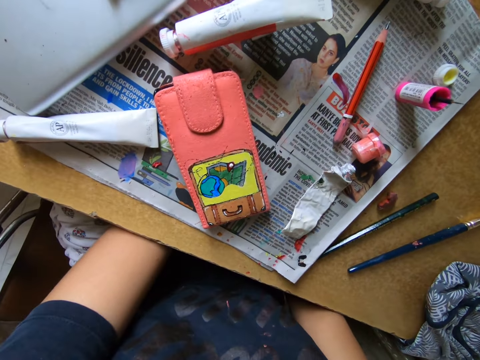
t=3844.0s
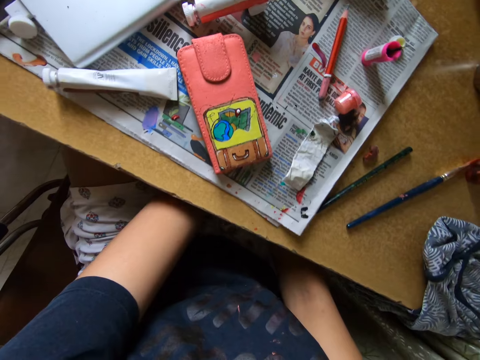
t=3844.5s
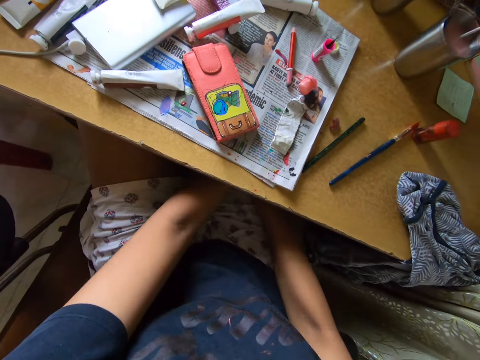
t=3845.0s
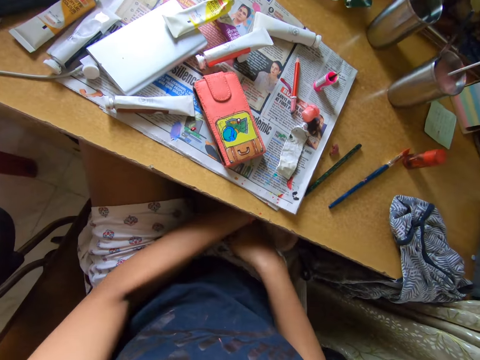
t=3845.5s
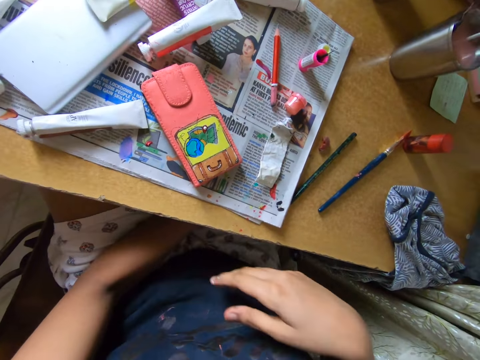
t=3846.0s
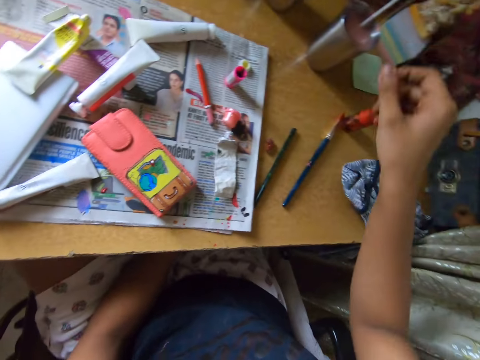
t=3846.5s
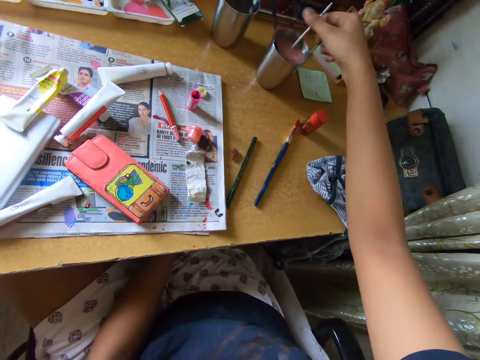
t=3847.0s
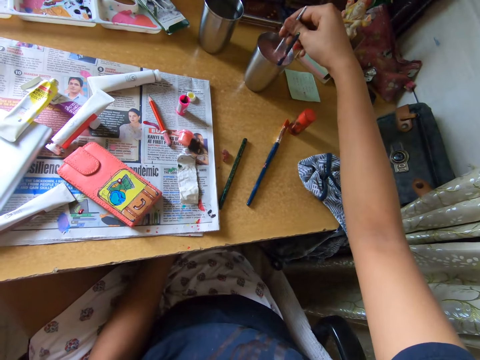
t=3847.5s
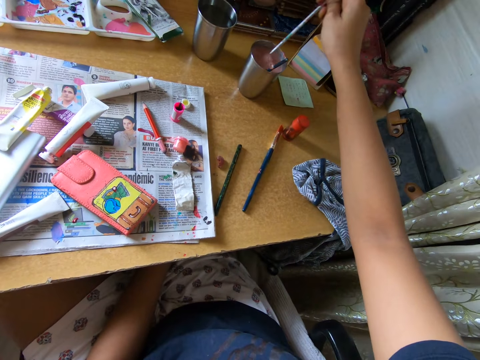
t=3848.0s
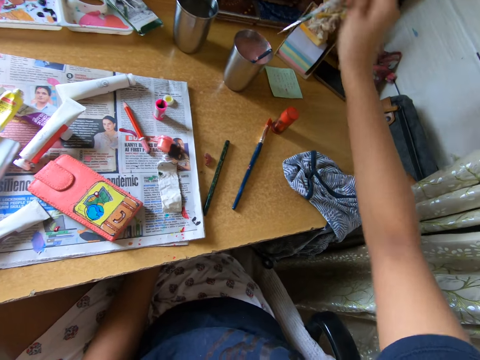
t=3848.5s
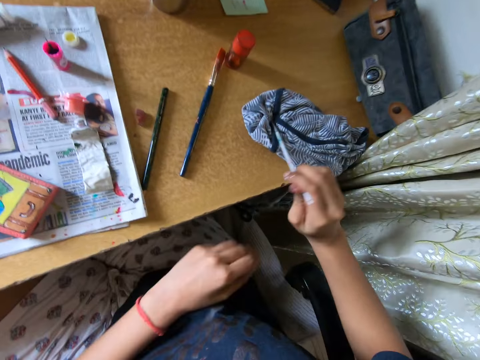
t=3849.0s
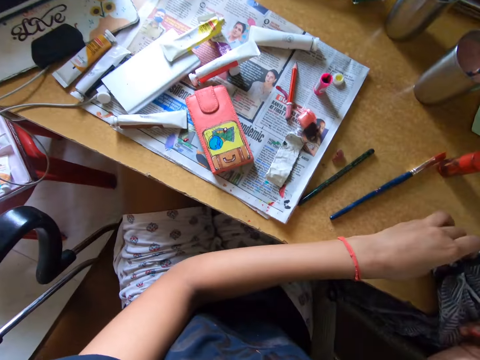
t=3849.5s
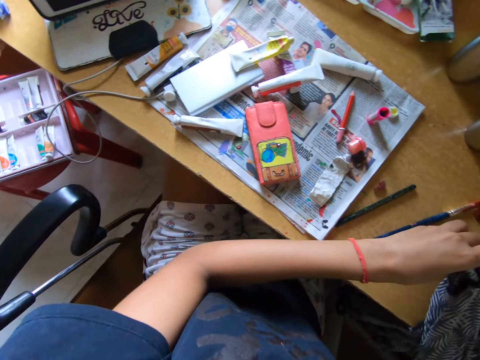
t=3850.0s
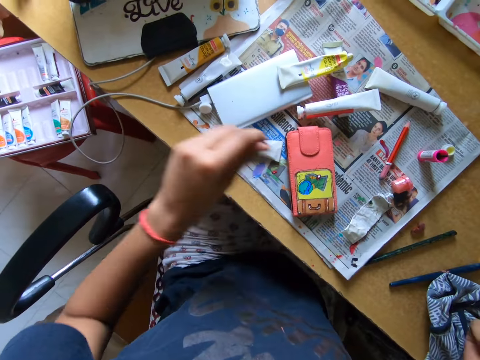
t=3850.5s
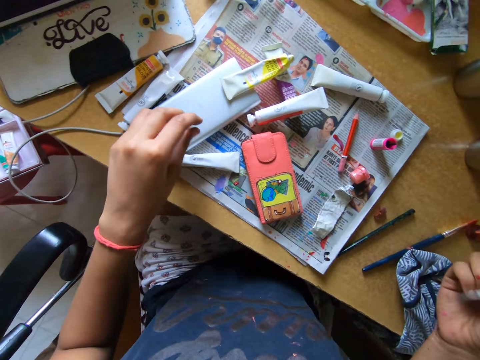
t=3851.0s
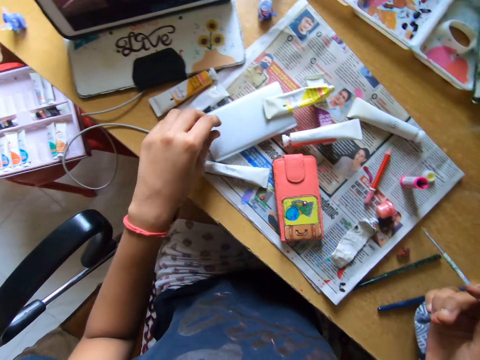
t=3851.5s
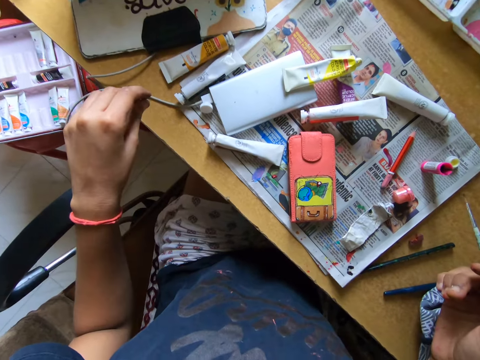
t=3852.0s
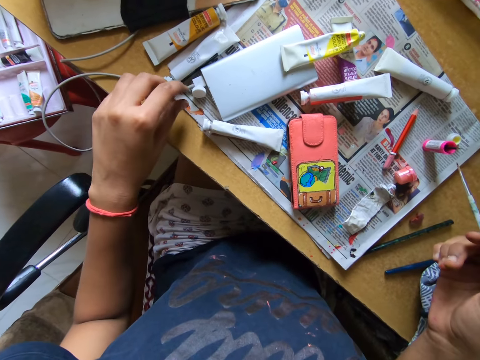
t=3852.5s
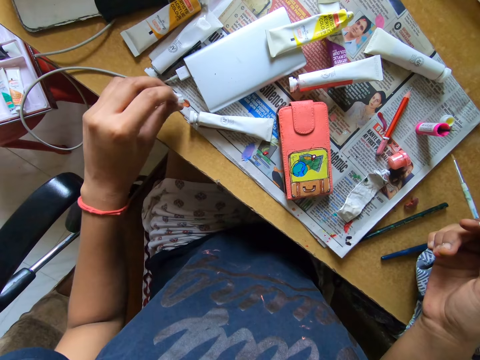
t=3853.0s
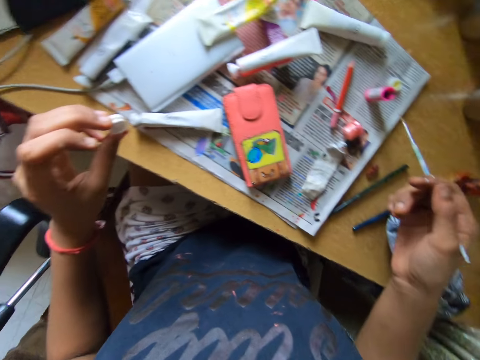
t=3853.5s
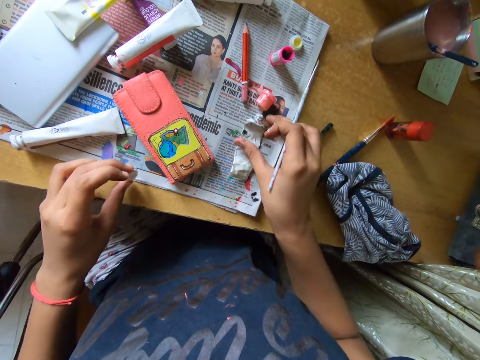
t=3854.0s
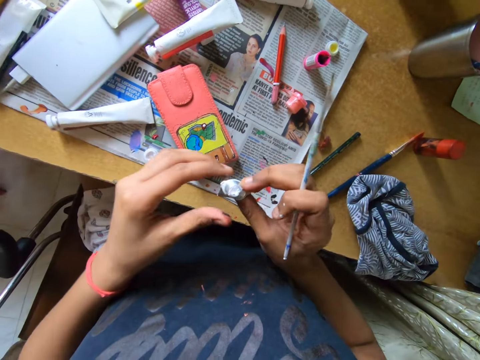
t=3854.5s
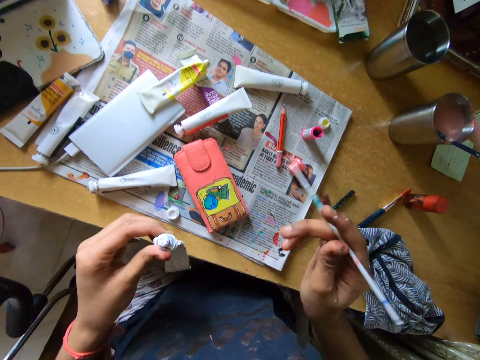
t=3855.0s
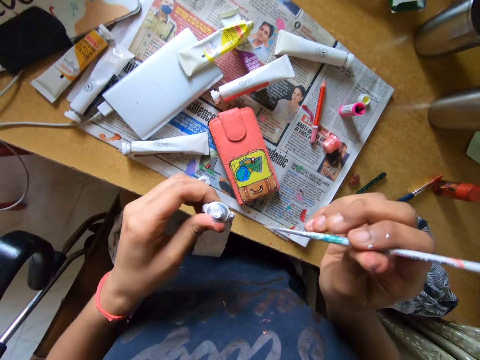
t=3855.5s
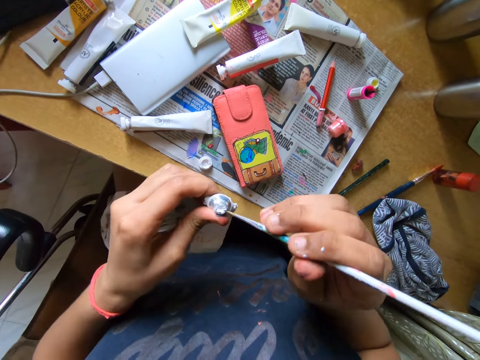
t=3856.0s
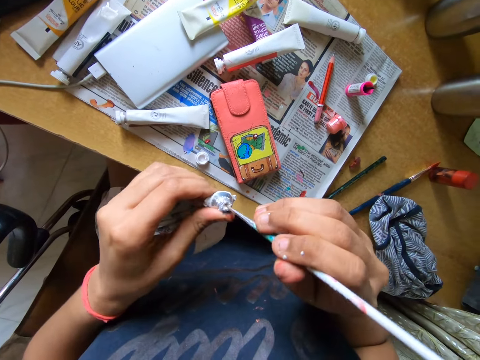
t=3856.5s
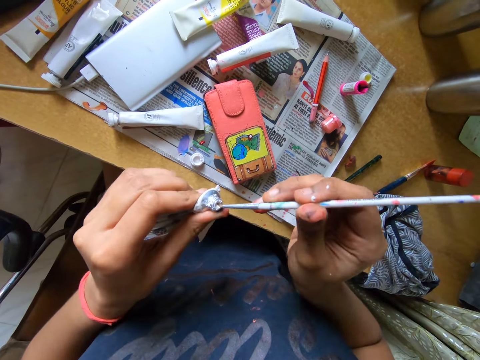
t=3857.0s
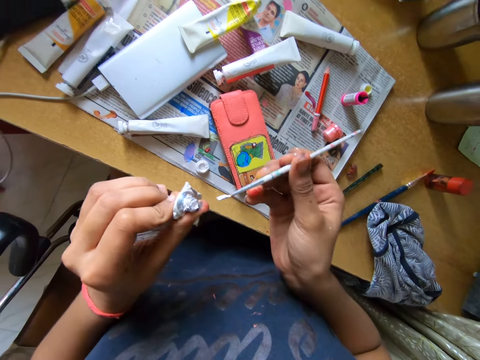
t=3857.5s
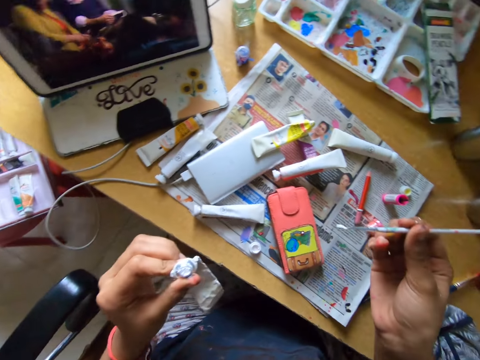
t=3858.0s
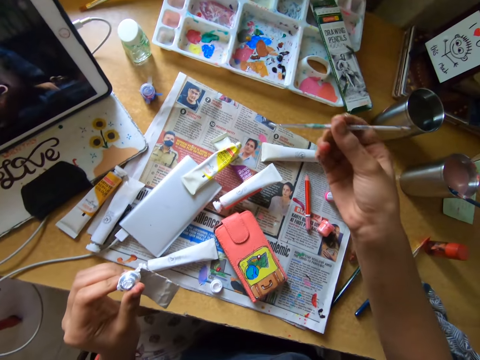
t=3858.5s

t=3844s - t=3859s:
The camera wearer shakes a pencil brush inside a tumbler. She stirs the solution in the cup with the brush. She removes the pencil brush from the tumbler. She wipes the pencil brush with a cloth. She looks around. She picks up the cover of a tube from the table. She places the cover of the tube on the table, and picks up the tube or paint can from the table. She dips the pencil brush in the paint can. She scoops paint from the tube with the brush in her right hand.

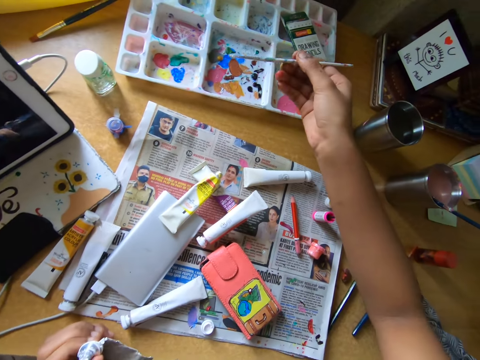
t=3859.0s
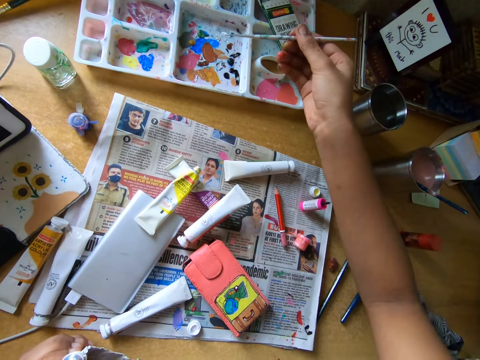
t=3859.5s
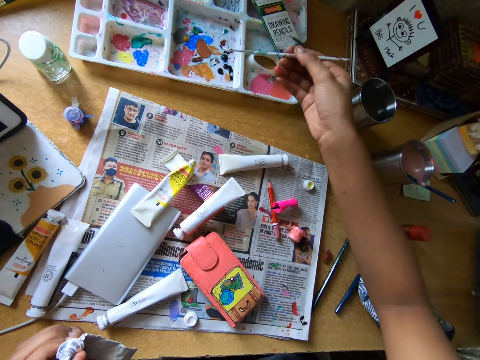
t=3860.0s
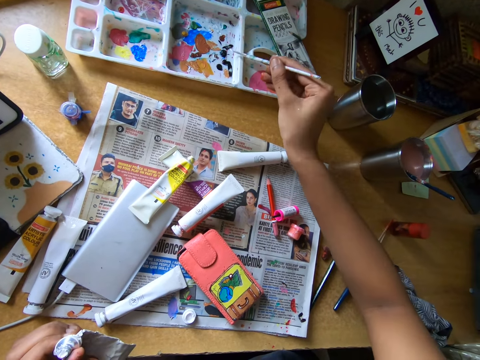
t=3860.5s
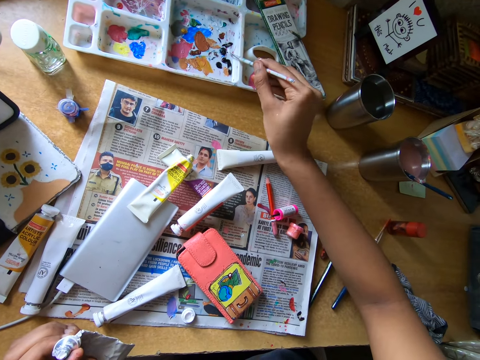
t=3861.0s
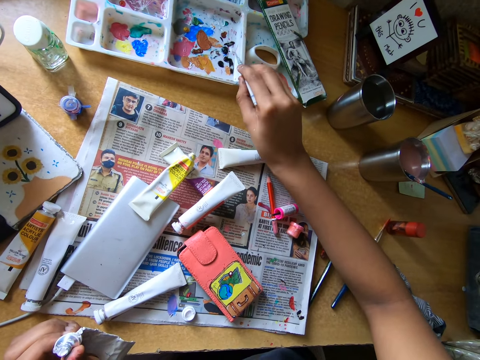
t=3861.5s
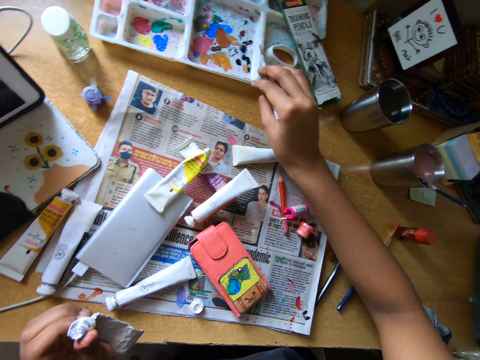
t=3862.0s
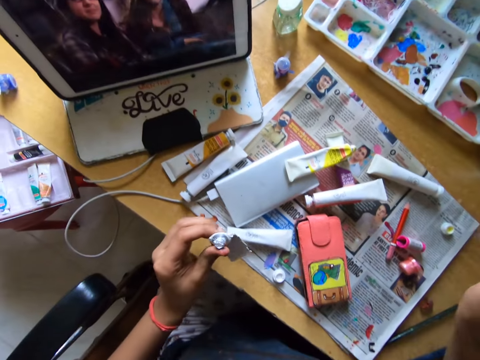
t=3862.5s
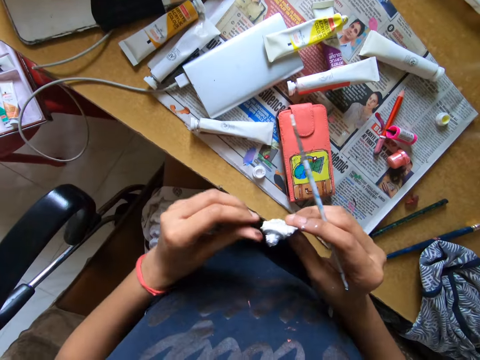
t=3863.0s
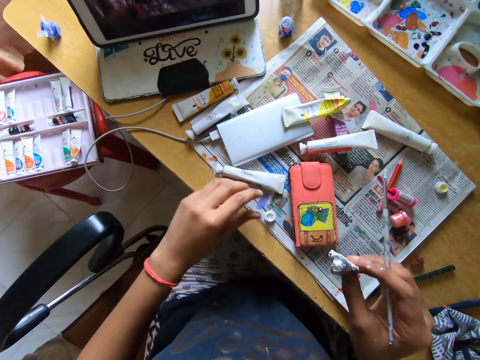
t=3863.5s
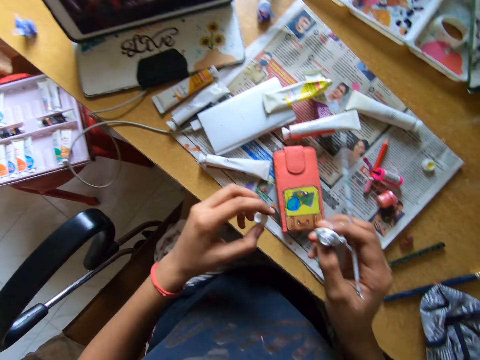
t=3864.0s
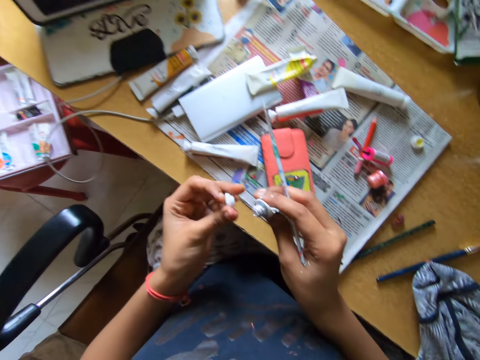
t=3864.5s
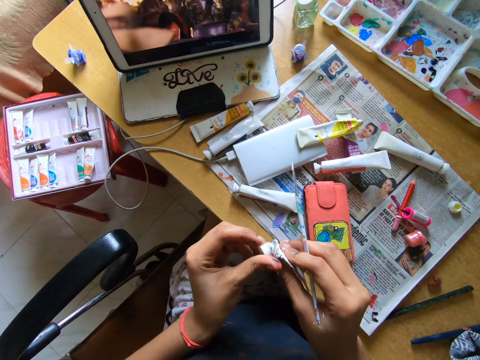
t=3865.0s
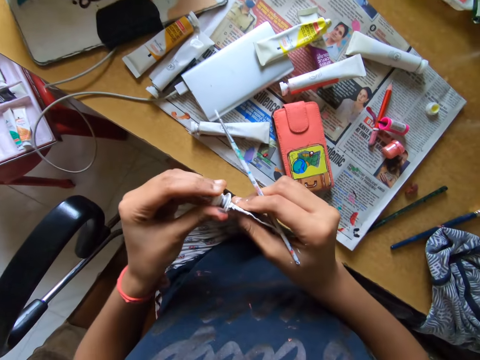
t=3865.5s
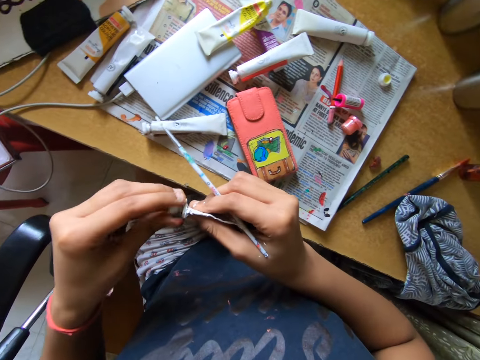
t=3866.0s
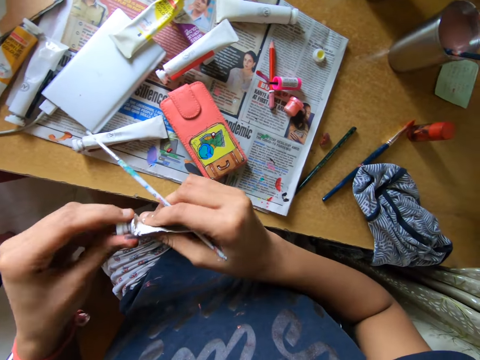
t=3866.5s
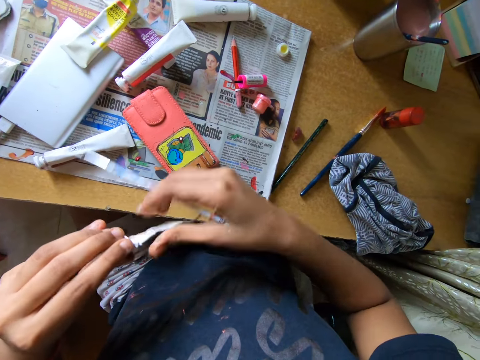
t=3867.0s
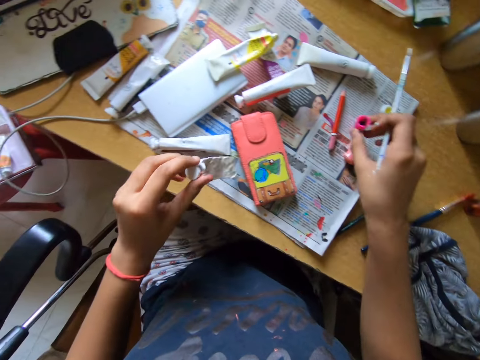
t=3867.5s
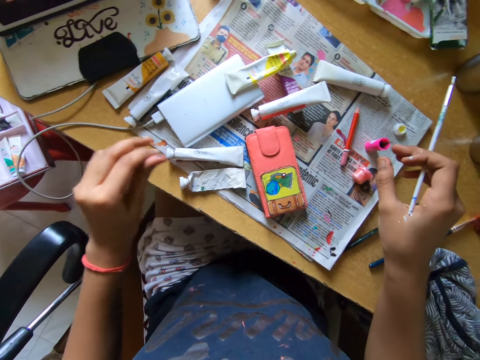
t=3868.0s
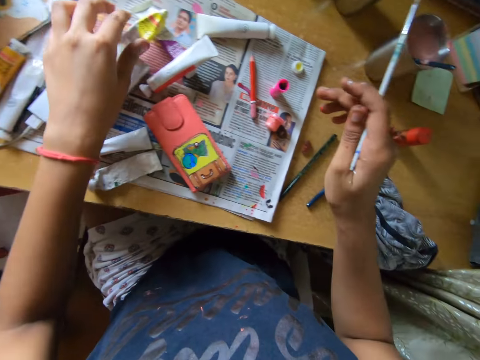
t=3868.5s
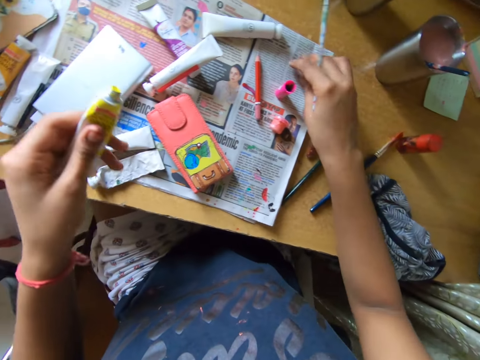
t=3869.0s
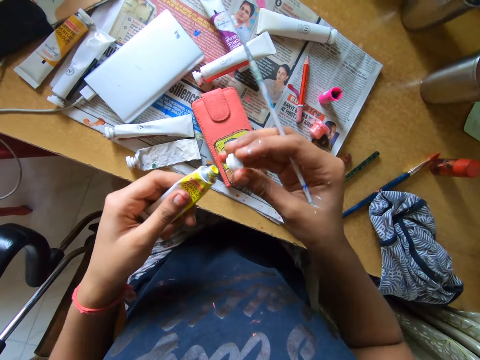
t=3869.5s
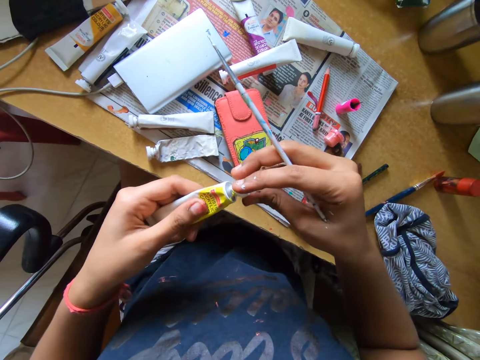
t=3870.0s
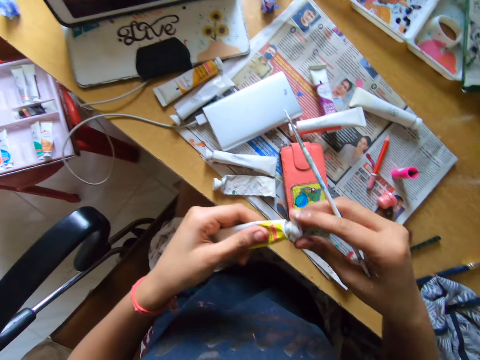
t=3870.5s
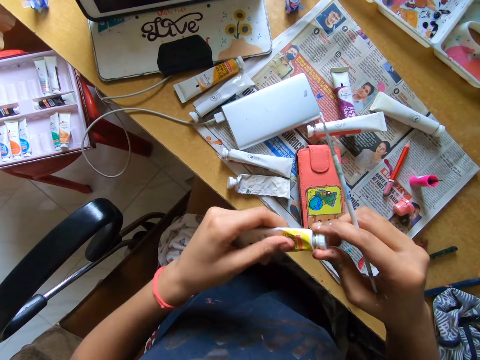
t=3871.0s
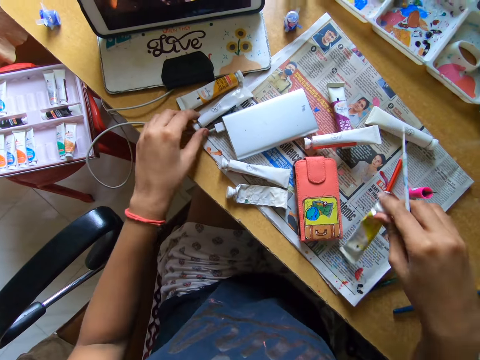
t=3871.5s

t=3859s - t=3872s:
The camera wearer scoops paint from the pallet on the table. They rub a pencil brush on the paint tray. They watch on a tablet. They transfer a paint can to the right hand. They pick up the cover of the tube or paint can from the table. They close the tube with the cover. They straighten a paint marker on top of a newspaper. They place the tube on the table. They pick up the tube from the table. They pick up the cover of the tube from the table. They close the tube with the cover.
